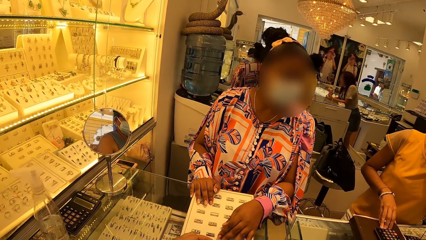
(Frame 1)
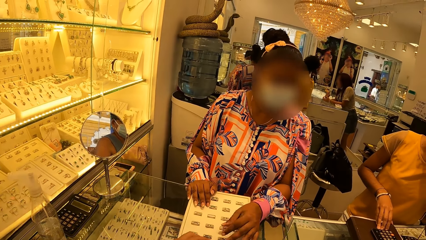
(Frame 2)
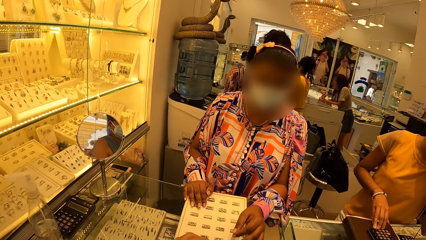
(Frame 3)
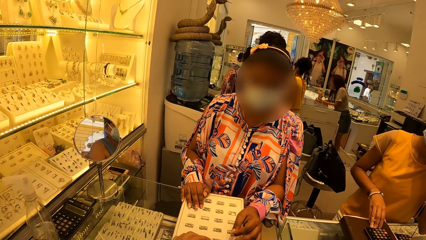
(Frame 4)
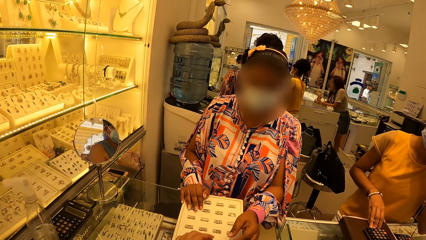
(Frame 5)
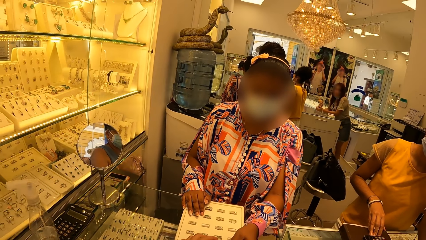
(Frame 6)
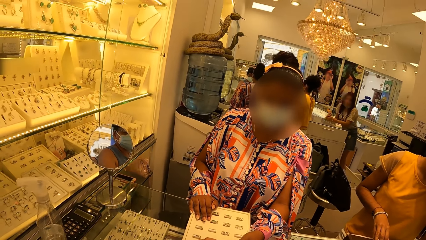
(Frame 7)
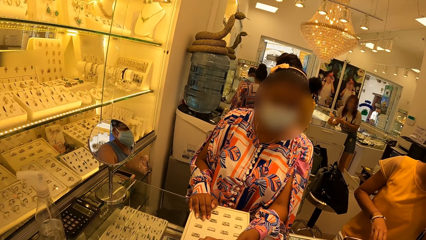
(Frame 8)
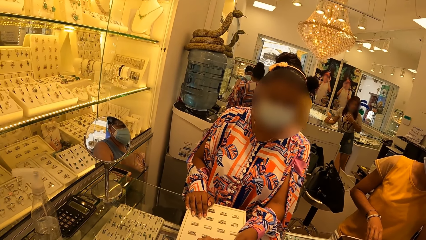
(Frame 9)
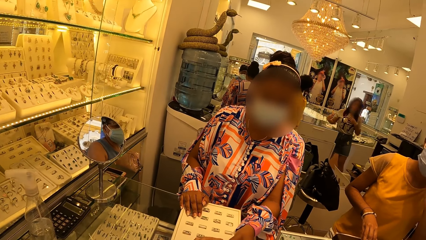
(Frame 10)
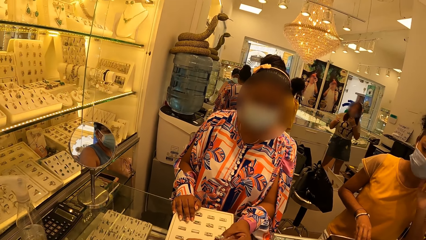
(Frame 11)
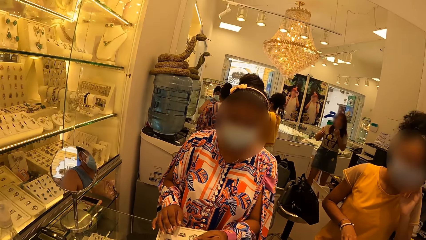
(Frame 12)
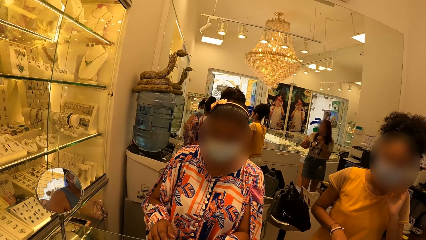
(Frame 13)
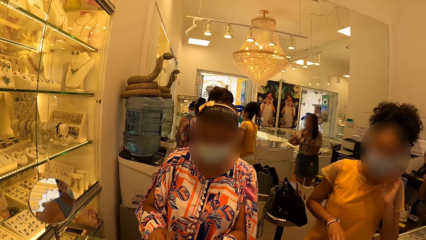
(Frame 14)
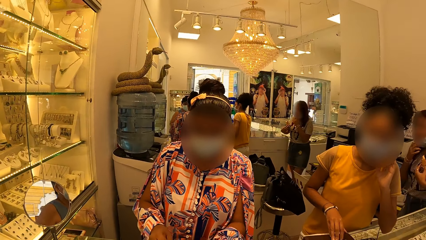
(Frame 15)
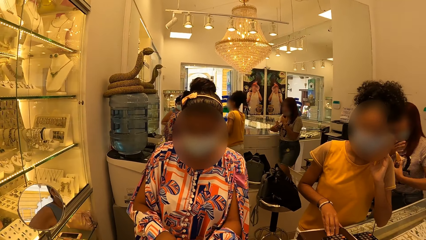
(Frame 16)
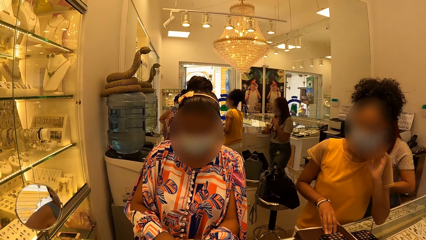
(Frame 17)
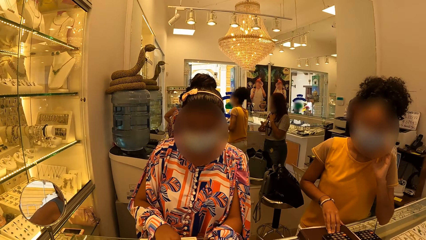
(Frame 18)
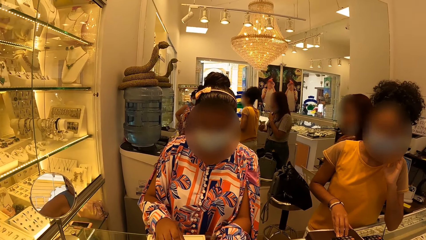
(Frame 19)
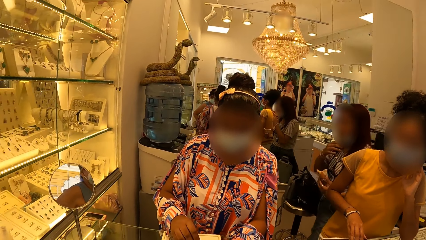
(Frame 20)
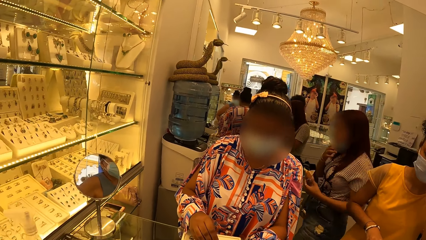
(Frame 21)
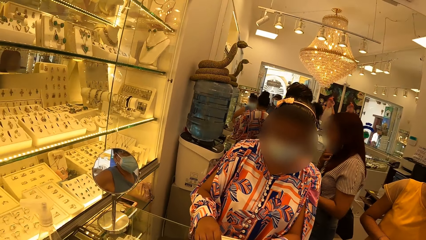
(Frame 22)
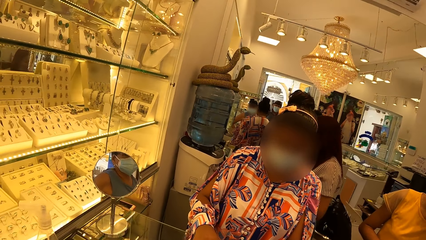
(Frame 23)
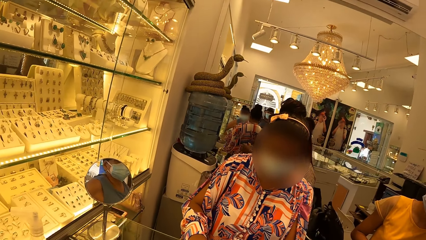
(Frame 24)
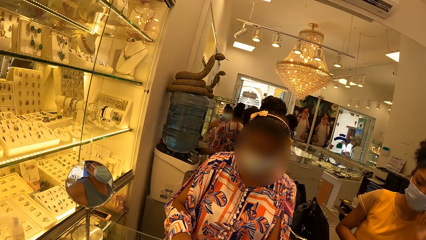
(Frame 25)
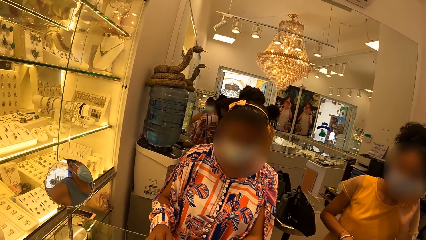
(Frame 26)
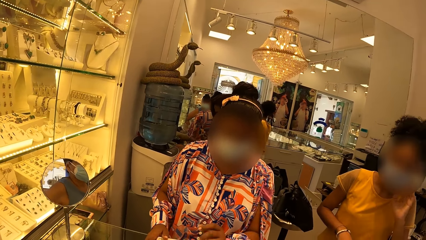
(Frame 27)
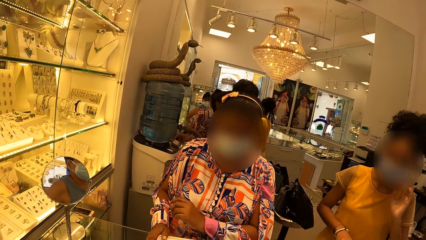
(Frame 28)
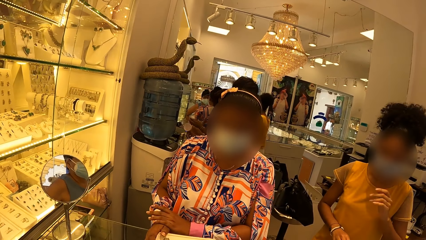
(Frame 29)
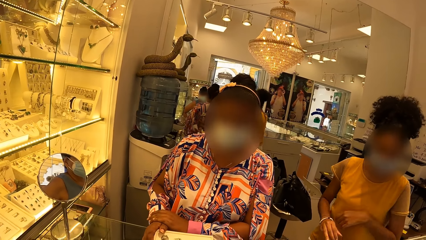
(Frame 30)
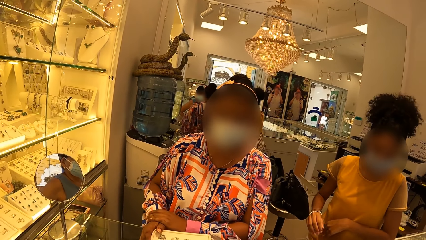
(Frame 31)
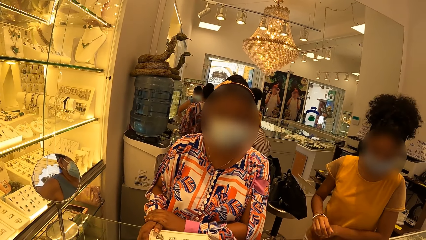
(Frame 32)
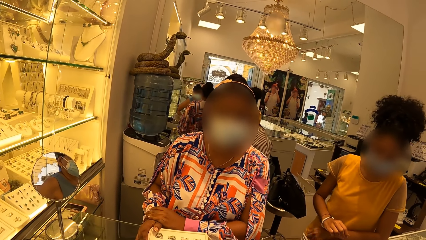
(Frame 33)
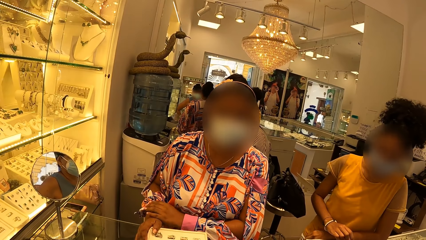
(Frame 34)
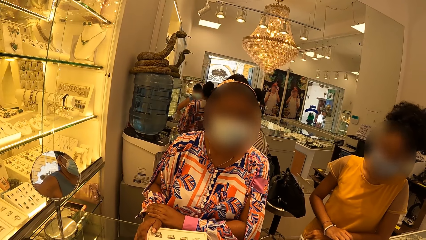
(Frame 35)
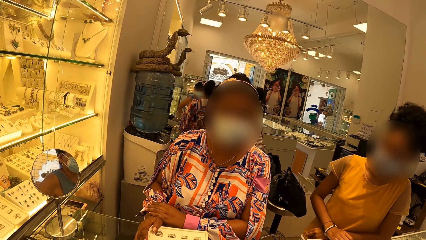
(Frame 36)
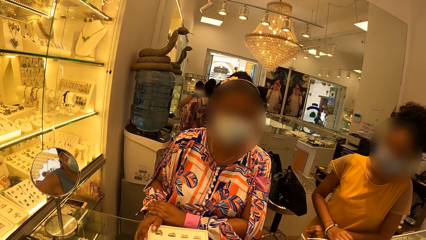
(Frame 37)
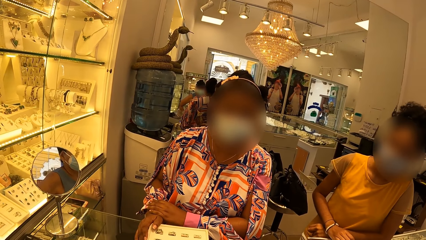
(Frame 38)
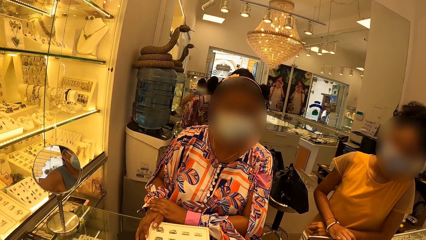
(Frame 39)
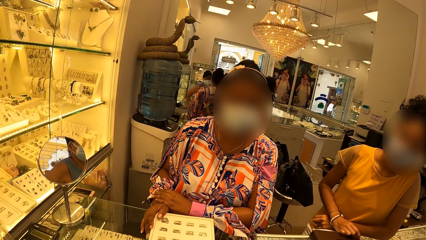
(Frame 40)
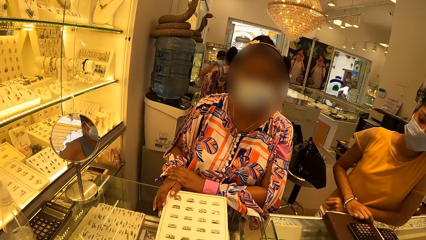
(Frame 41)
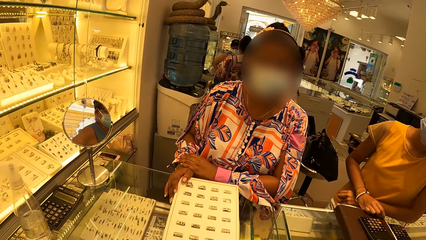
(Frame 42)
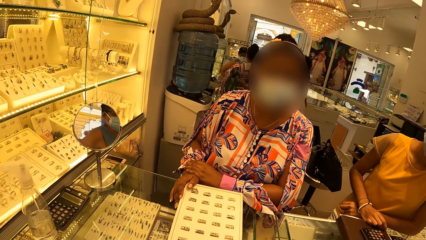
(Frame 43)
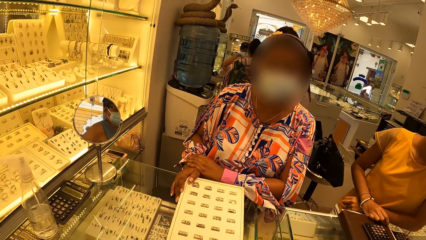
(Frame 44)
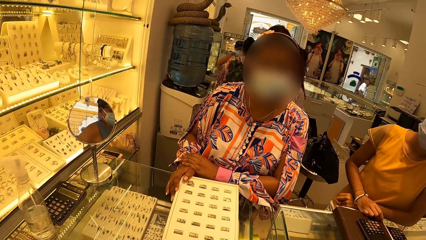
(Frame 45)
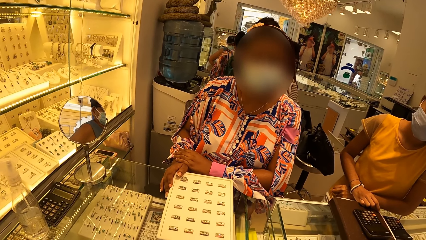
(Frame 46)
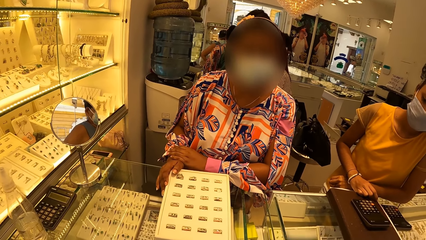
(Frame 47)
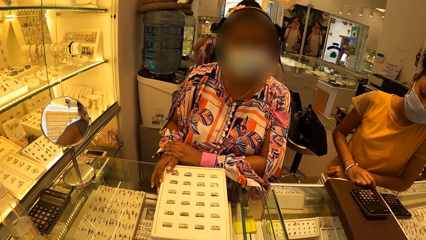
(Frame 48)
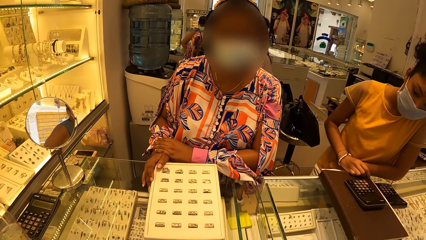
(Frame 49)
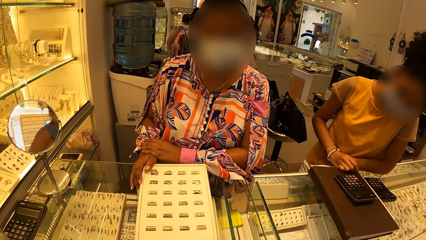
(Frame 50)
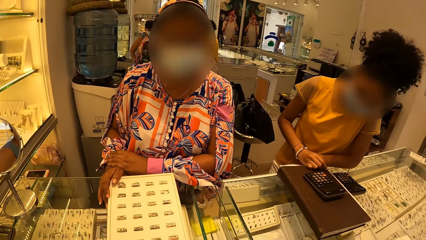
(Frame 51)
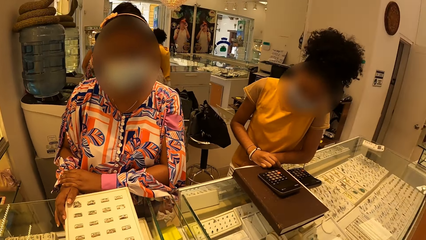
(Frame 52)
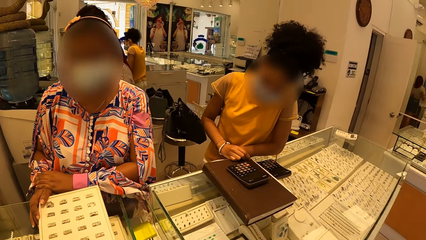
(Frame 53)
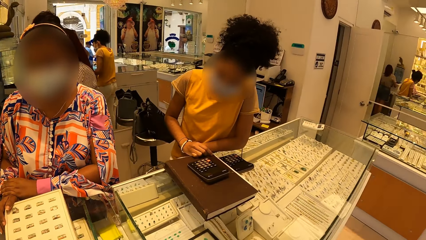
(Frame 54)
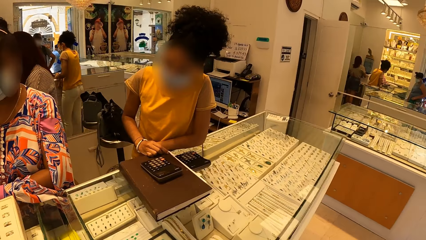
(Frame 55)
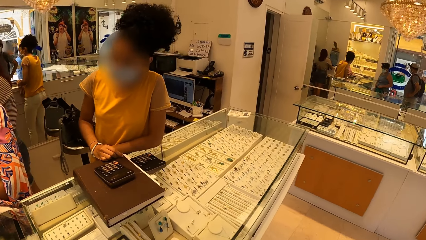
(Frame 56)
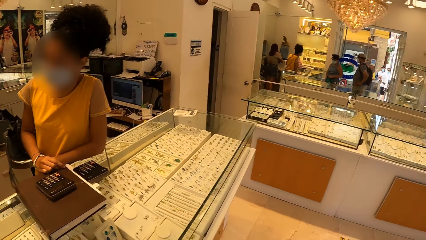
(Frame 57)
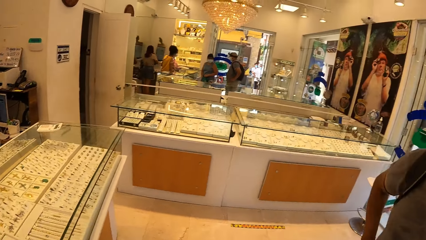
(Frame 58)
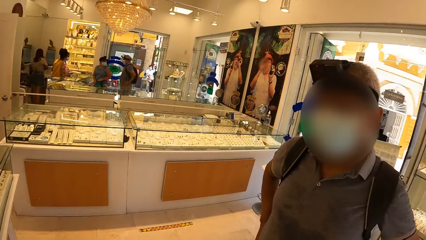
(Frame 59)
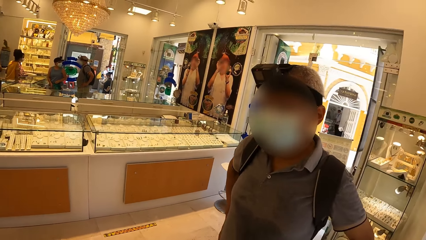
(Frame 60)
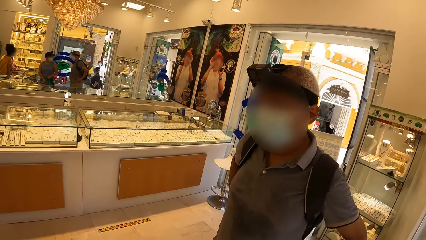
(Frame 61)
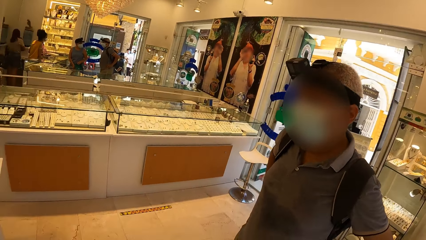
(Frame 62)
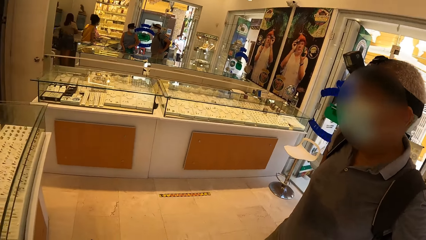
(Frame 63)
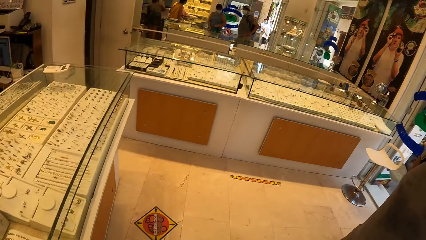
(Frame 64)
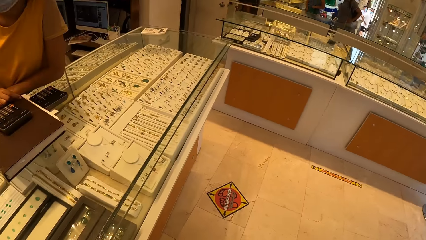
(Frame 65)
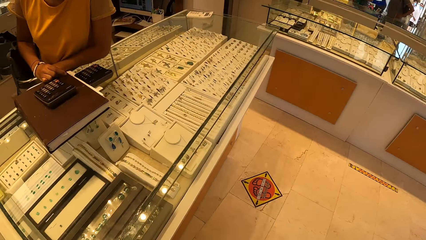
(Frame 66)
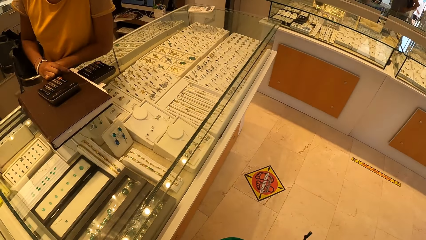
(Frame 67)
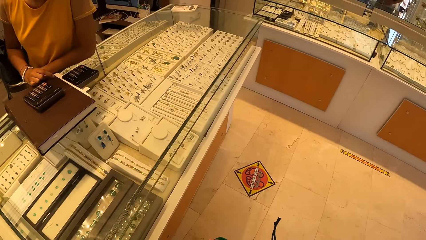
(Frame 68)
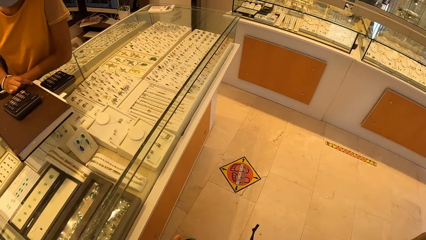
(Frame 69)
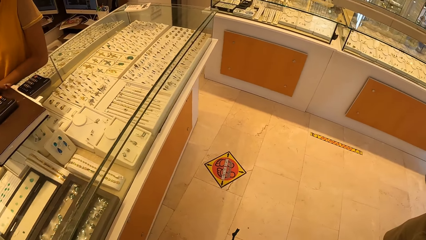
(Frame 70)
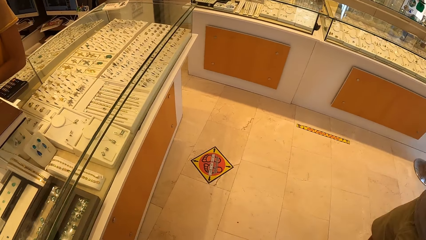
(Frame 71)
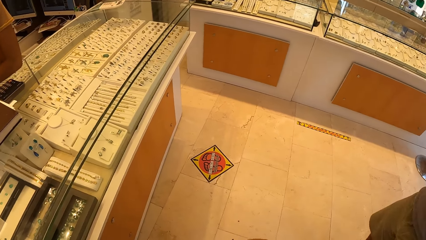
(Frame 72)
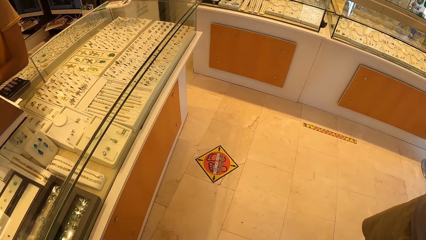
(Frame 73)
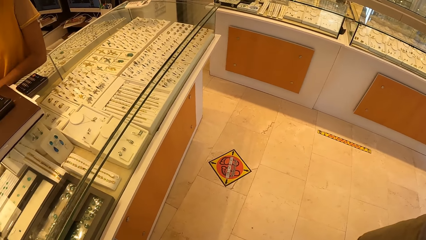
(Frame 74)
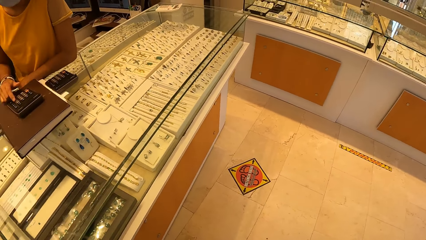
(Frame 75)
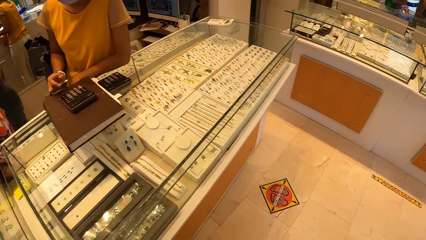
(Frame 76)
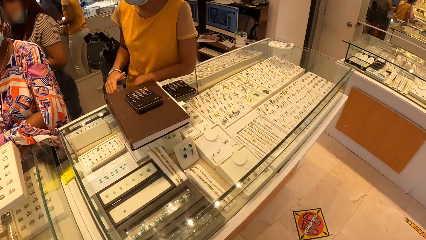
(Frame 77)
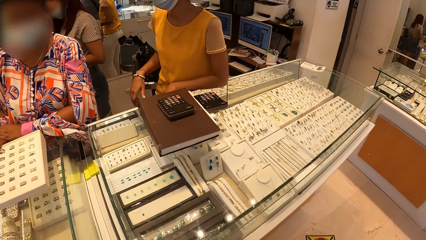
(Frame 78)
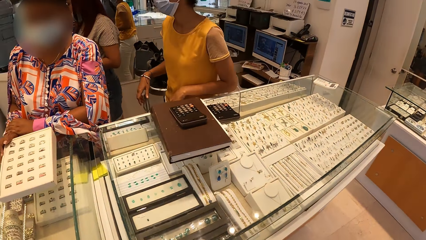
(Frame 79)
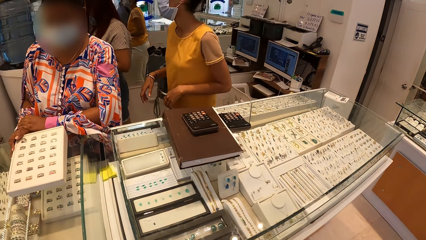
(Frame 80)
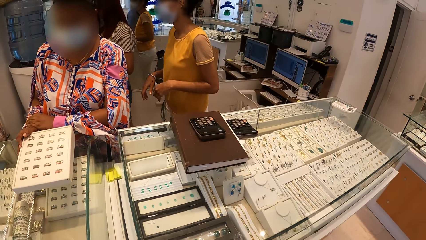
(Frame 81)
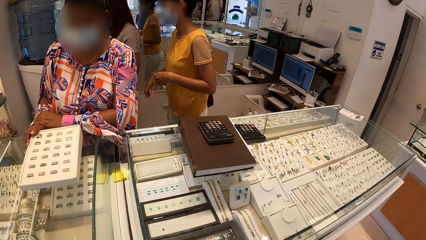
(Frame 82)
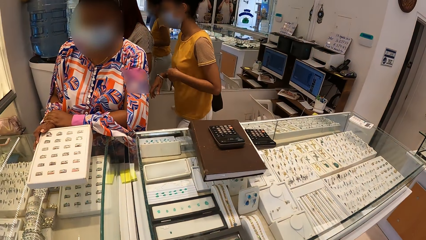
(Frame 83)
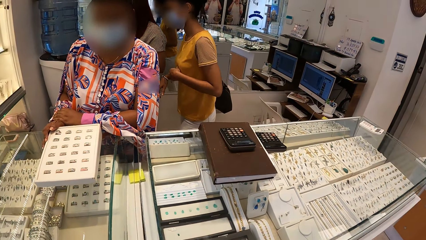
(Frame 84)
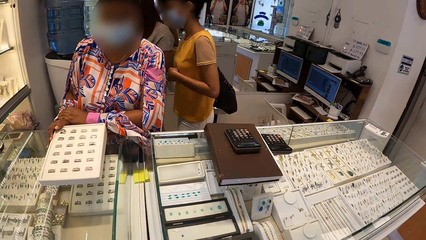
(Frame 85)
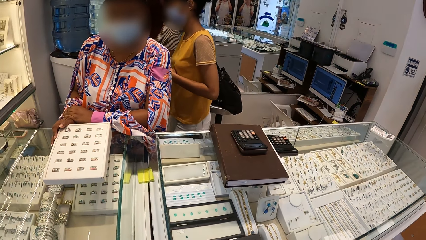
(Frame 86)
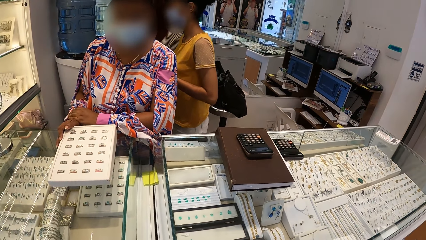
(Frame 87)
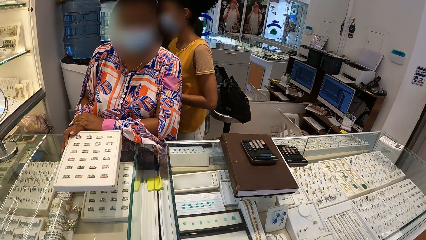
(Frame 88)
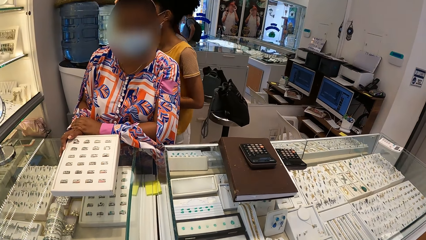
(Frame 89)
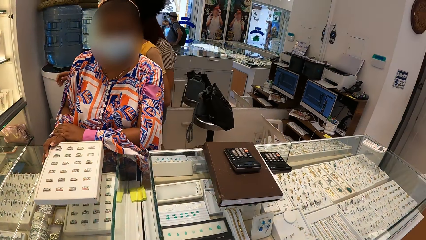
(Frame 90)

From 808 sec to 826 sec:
A person touches the jewel kit. The camera wearer looks around the shop. They converse with another person.
